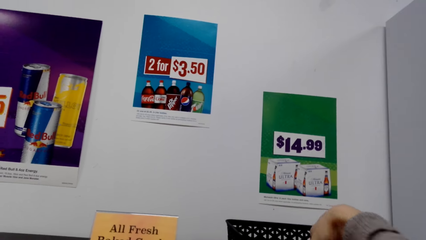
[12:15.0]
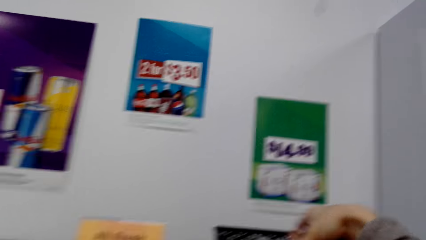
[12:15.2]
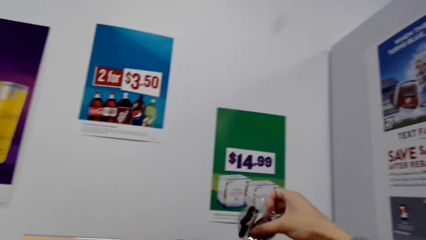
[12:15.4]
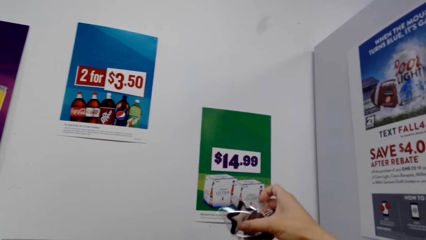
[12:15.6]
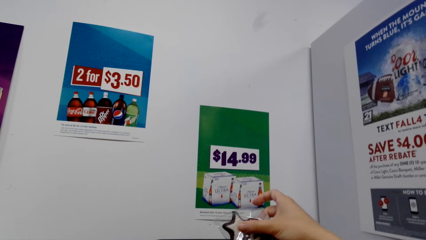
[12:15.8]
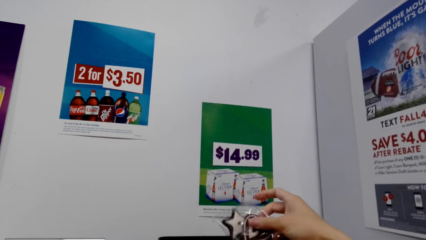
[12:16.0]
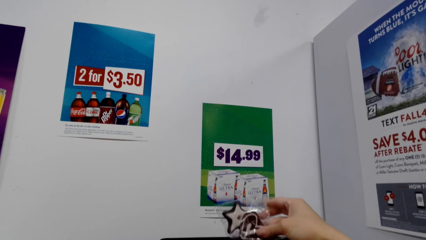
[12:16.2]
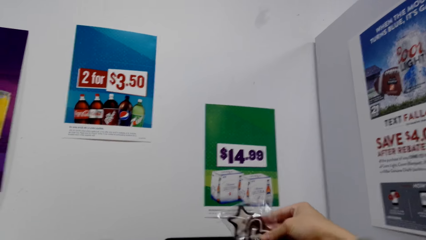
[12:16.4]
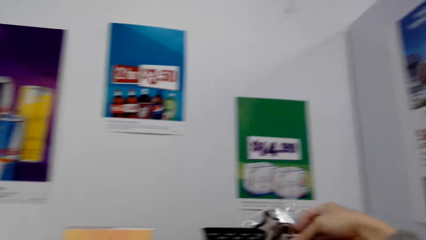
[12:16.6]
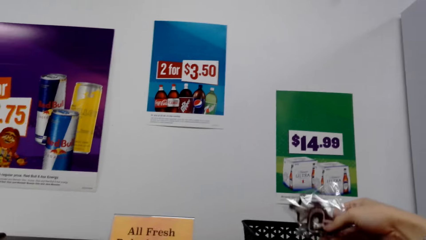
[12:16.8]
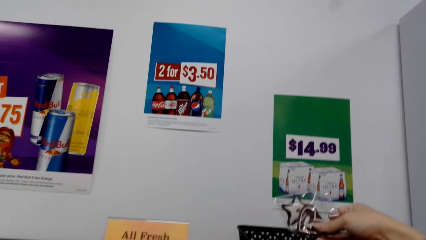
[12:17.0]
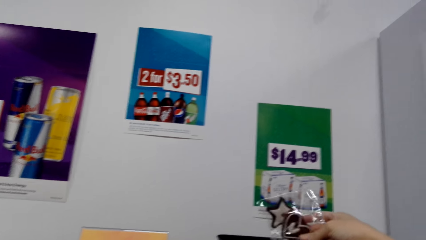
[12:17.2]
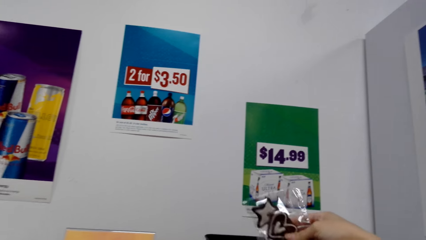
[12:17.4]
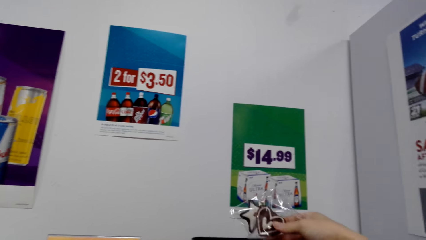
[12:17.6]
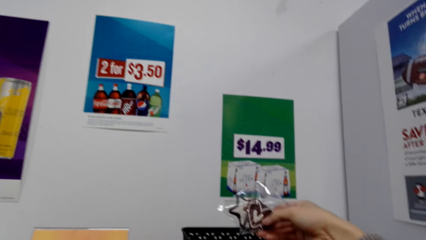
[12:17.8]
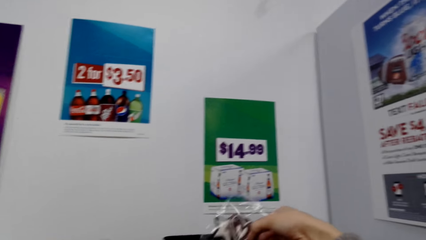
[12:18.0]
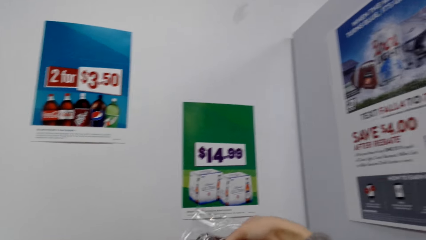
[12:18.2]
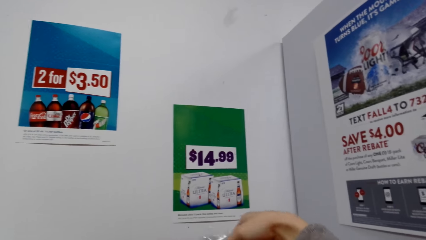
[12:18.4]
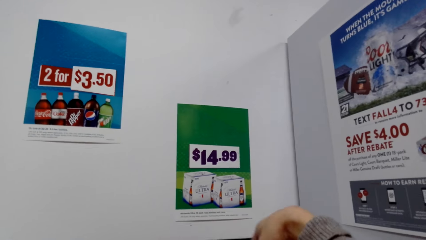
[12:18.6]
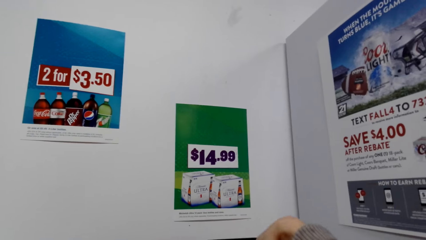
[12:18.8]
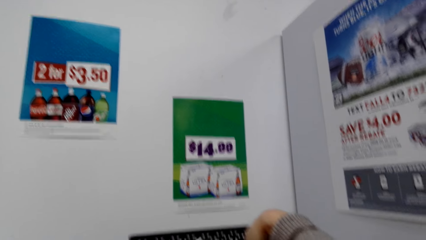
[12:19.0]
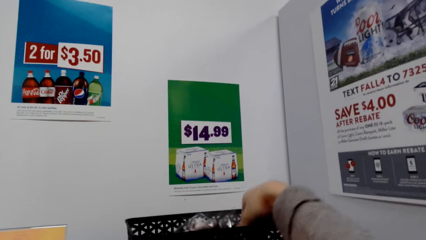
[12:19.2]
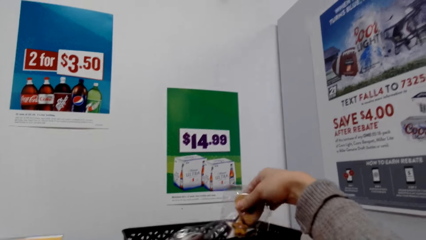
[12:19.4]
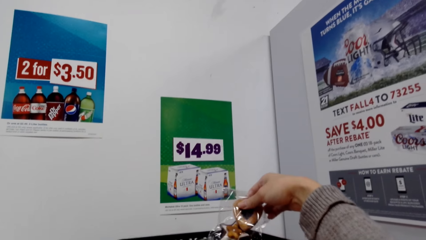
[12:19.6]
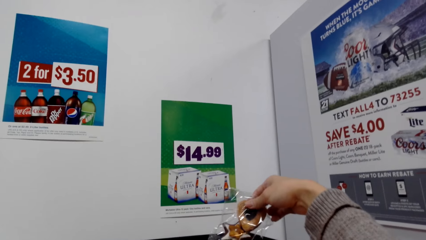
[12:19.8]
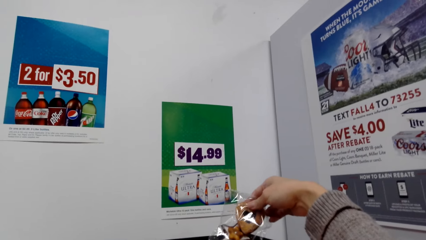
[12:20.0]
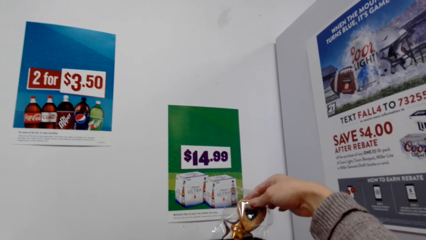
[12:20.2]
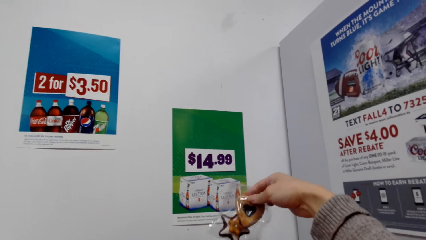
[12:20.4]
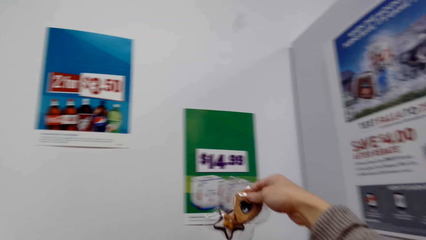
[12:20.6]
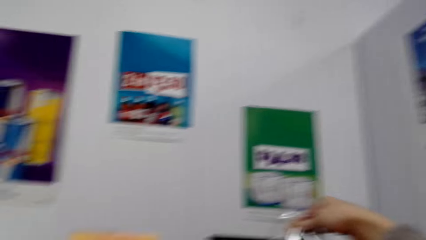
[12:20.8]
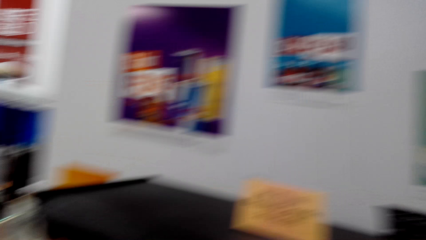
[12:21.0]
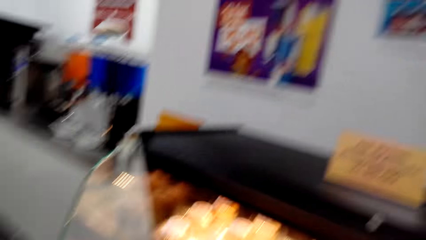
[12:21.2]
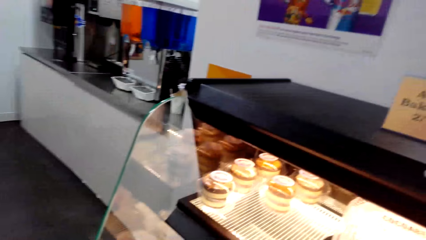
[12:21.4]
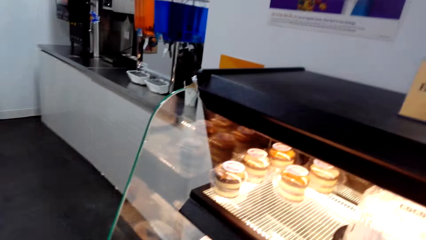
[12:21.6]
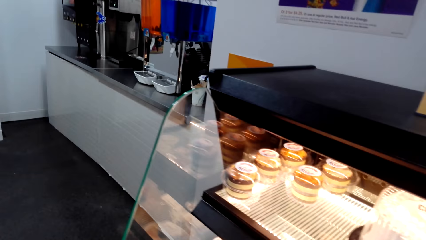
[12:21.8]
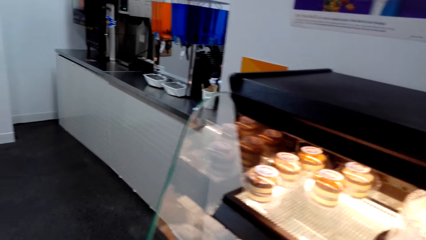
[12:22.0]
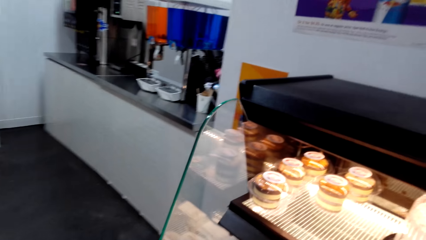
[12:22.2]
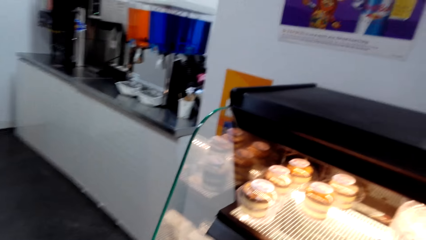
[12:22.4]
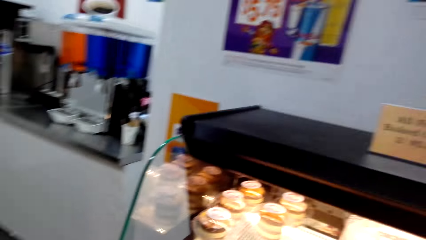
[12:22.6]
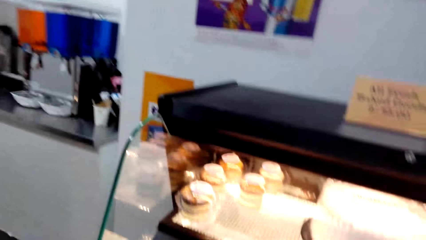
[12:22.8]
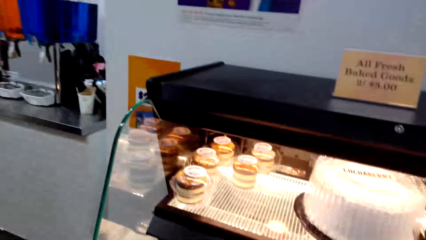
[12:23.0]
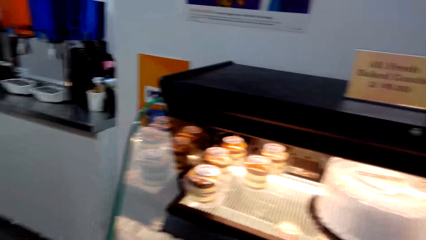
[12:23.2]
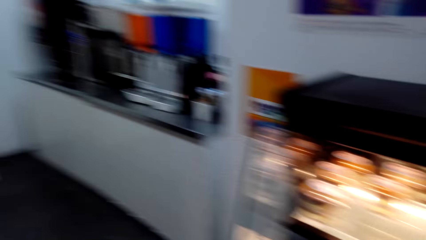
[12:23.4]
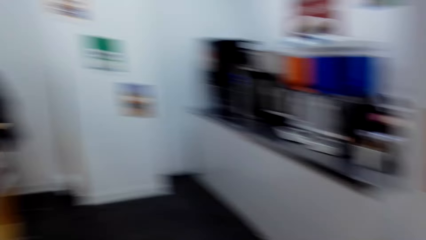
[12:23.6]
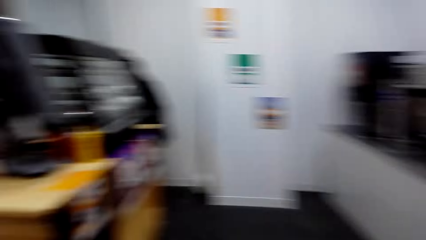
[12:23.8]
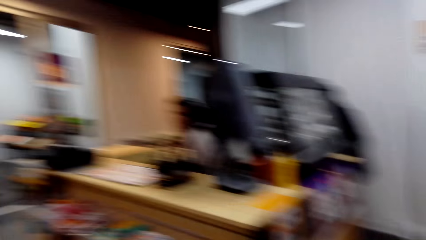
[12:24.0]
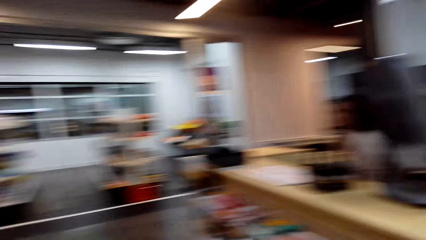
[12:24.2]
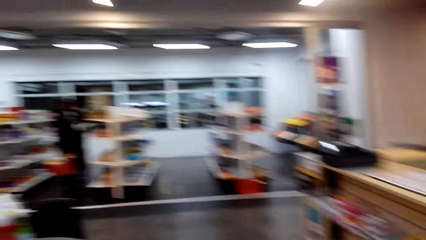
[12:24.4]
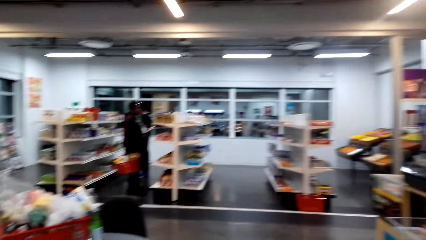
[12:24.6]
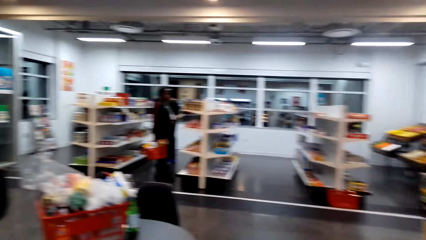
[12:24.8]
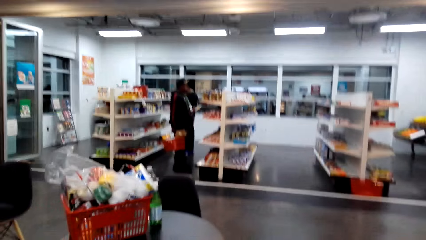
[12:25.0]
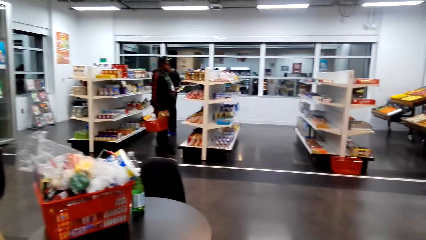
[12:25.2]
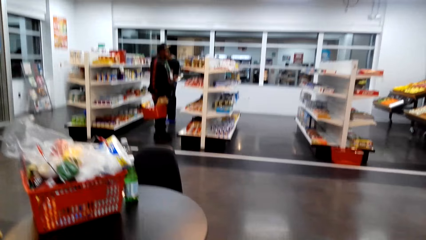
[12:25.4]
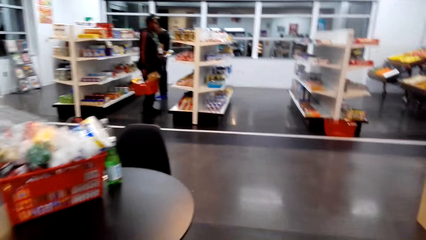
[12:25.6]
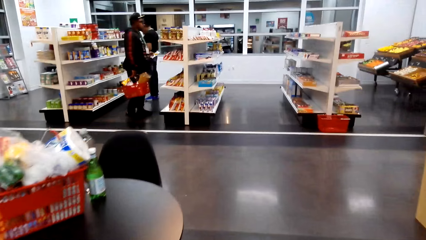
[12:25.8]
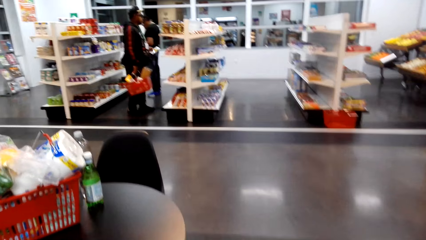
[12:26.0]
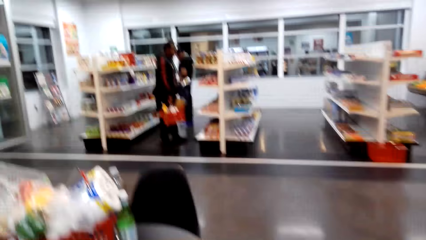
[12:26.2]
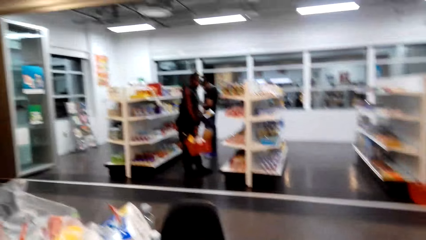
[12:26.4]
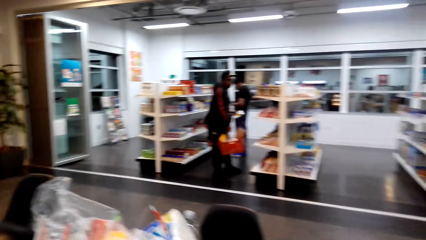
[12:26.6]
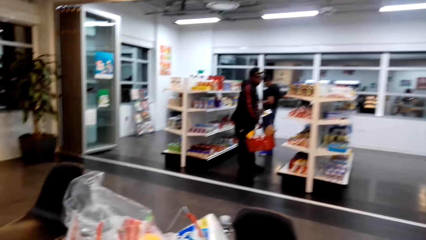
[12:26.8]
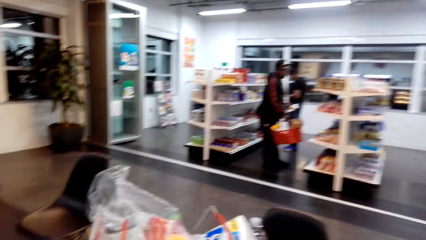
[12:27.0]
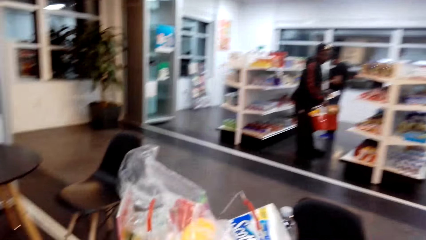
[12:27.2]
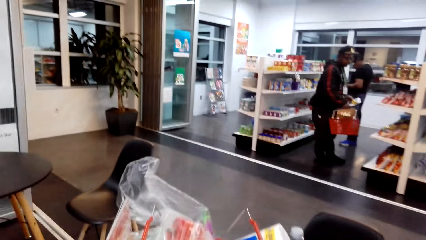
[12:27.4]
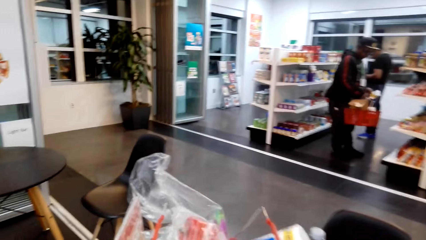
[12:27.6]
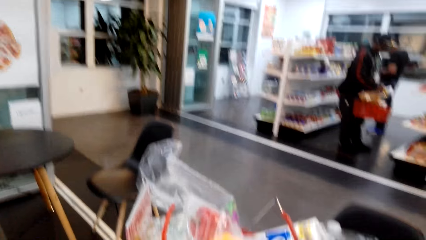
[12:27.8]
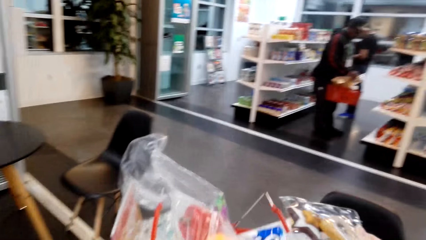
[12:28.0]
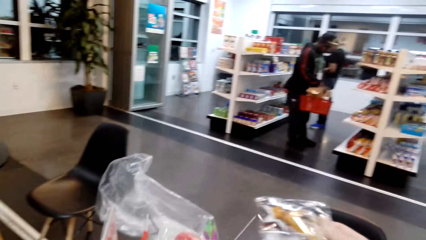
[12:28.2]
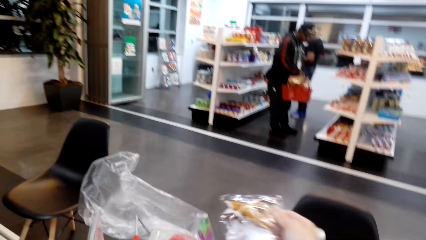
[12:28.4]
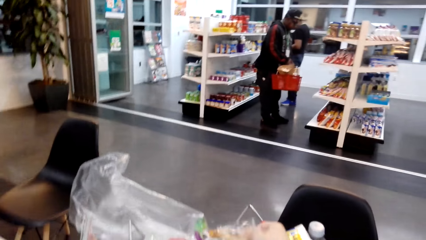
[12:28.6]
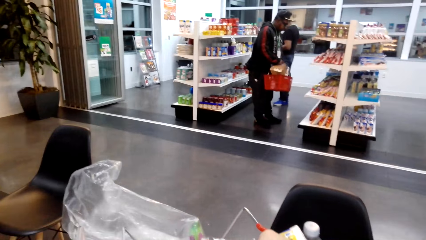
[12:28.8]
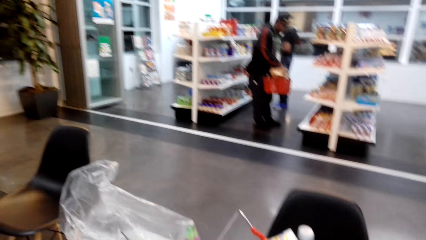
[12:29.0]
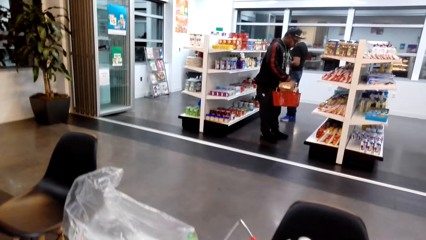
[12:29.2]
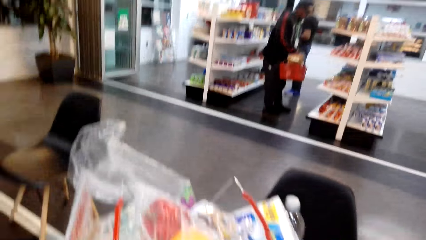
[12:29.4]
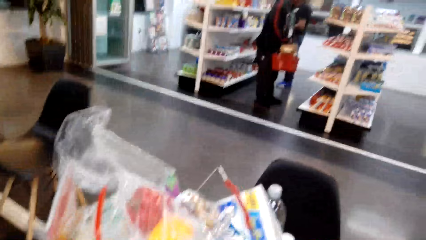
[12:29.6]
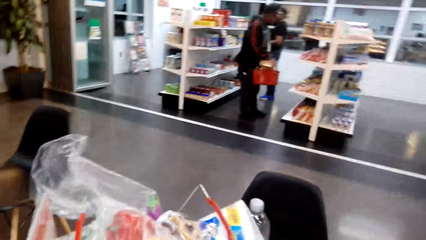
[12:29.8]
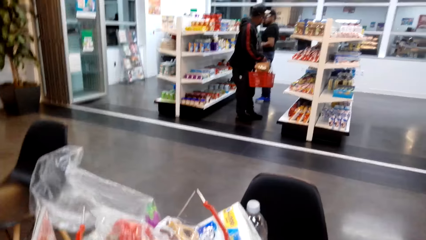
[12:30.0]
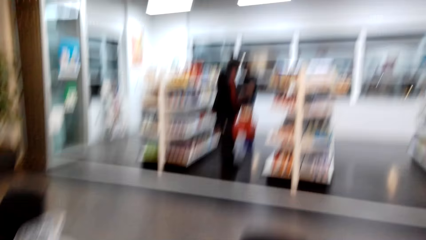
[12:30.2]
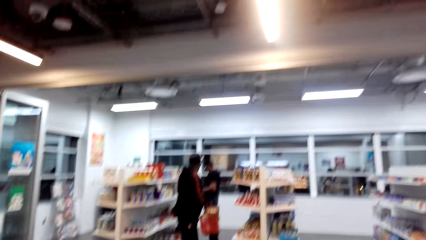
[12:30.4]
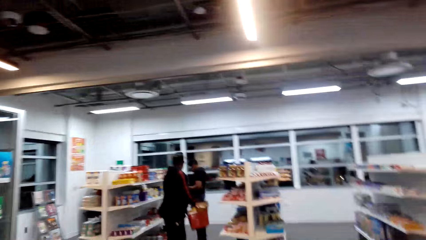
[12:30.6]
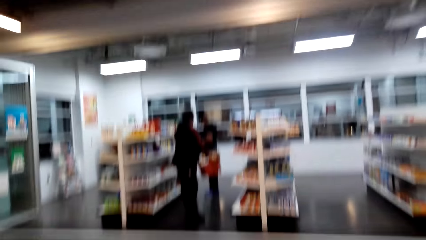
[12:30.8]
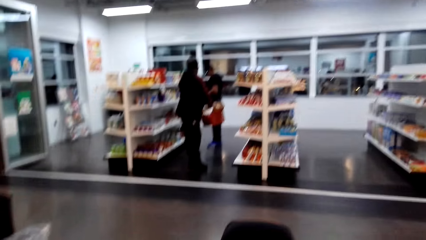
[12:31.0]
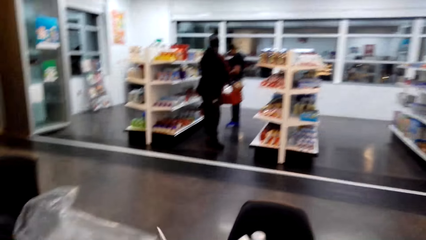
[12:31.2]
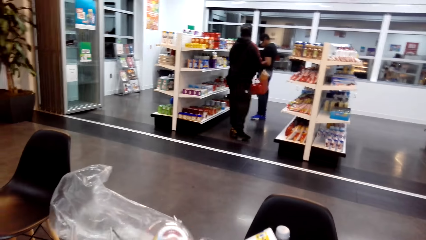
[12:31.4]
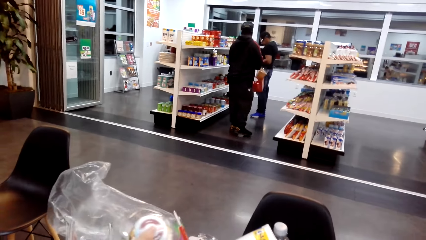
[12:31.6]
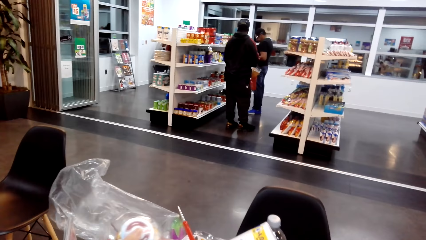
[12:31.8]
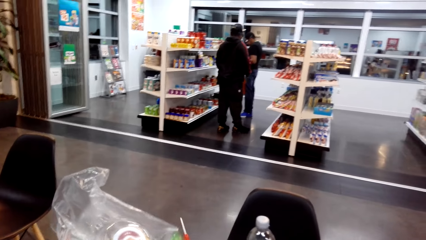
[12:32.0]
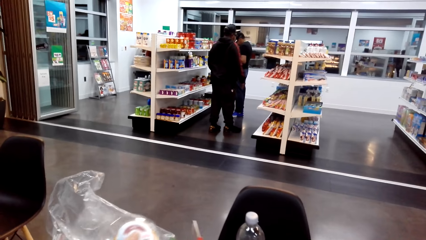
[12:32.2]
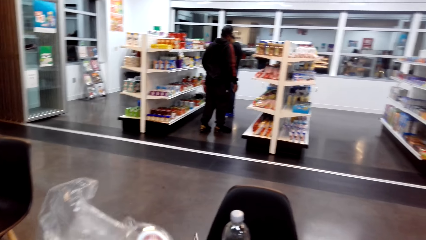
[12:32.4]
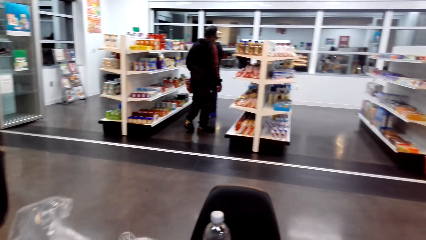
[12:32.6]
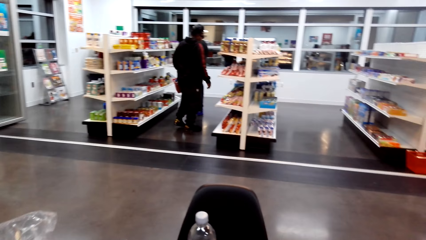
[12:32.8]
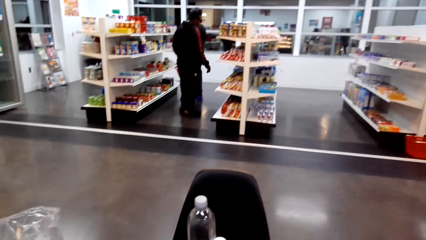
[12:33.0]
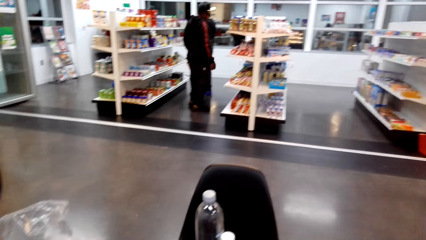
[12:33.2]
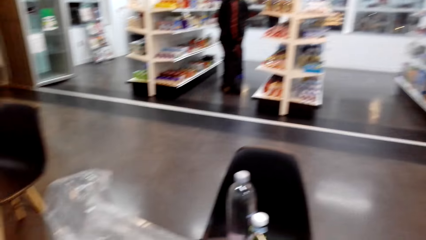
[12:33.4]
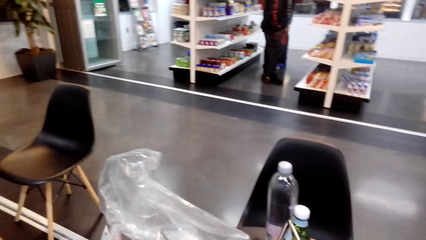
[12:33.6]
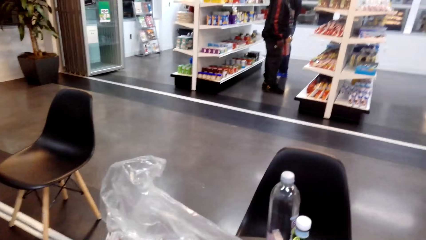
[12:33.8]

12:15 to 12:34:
The camera wearer picks up a cake. They turn. They put the cake on the shopping basket. They are looking at their items on the table.
